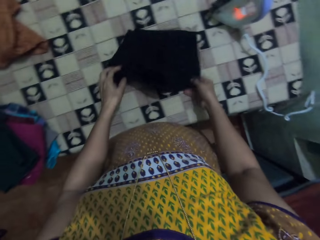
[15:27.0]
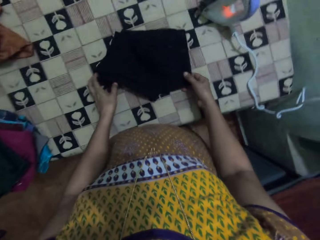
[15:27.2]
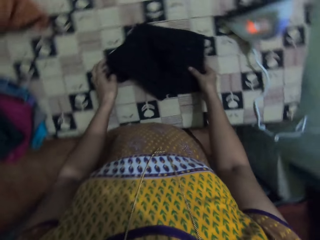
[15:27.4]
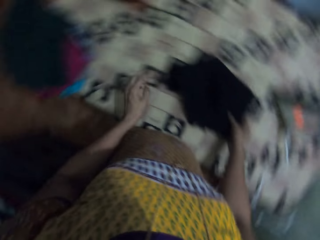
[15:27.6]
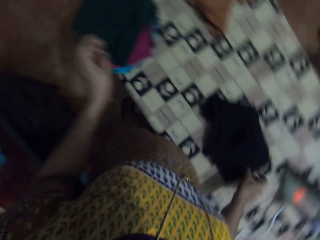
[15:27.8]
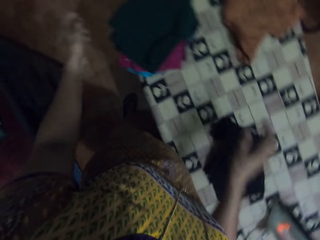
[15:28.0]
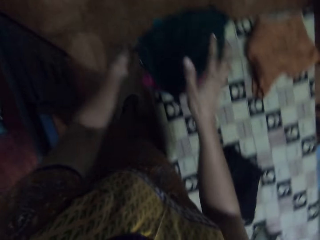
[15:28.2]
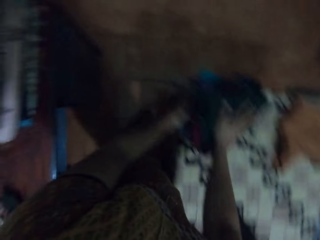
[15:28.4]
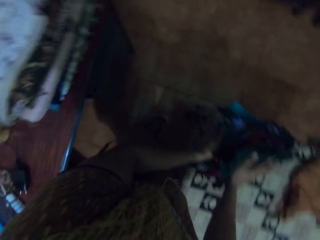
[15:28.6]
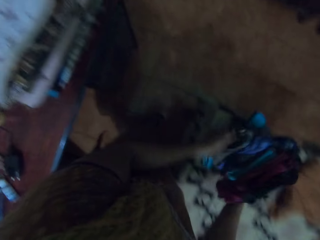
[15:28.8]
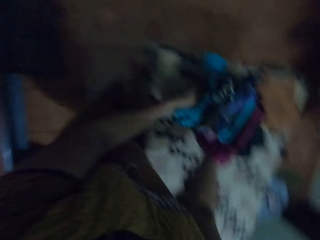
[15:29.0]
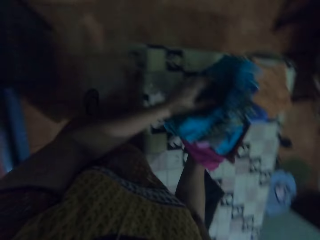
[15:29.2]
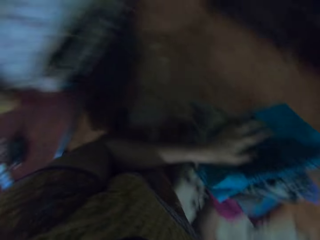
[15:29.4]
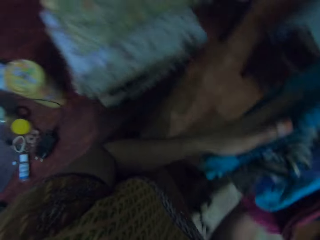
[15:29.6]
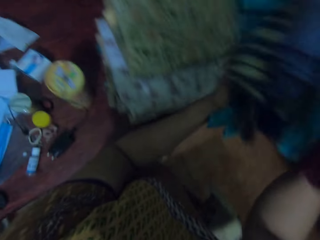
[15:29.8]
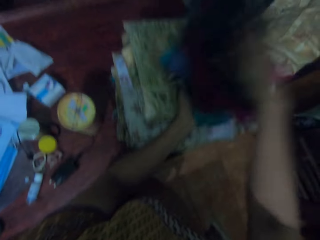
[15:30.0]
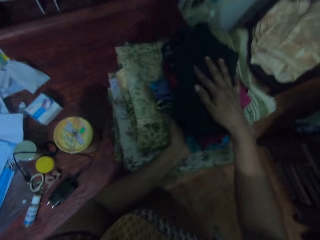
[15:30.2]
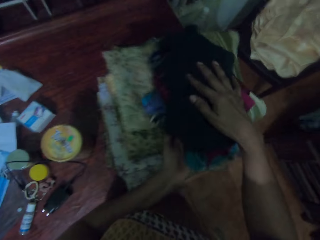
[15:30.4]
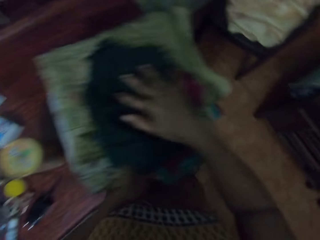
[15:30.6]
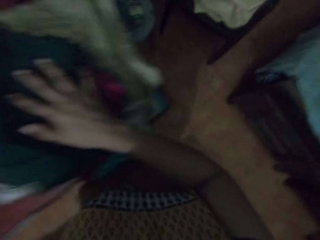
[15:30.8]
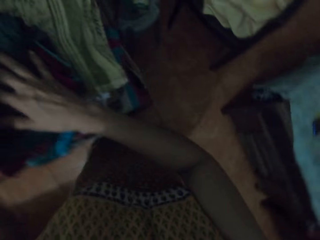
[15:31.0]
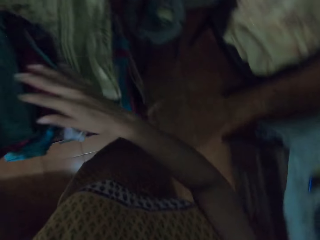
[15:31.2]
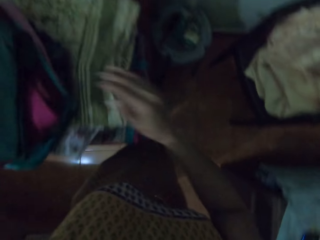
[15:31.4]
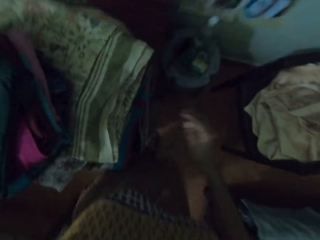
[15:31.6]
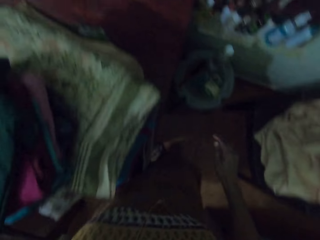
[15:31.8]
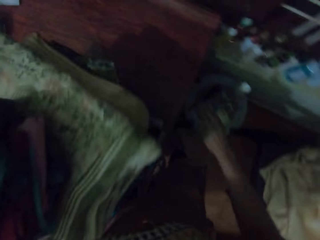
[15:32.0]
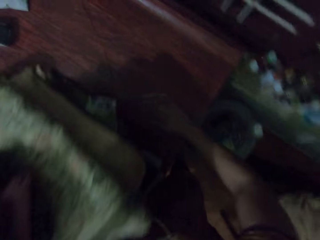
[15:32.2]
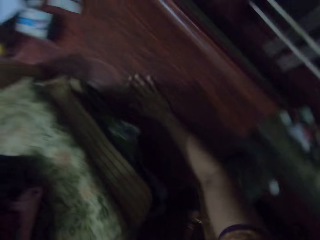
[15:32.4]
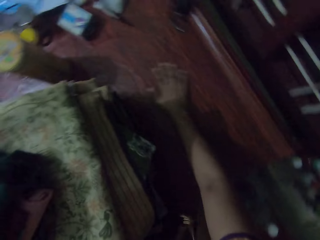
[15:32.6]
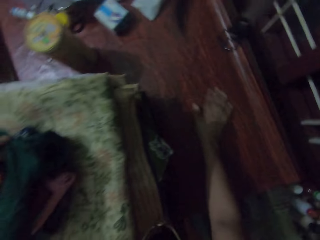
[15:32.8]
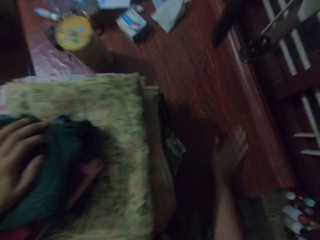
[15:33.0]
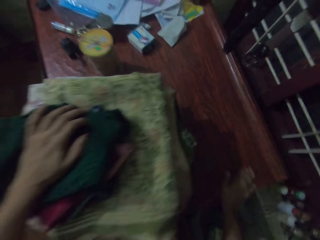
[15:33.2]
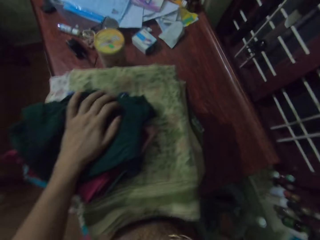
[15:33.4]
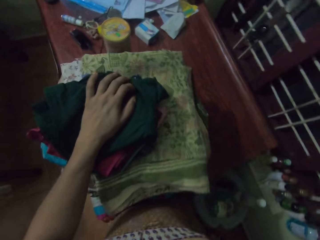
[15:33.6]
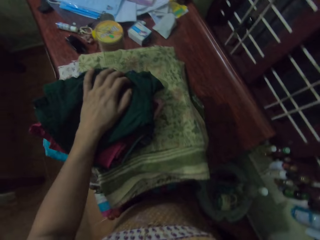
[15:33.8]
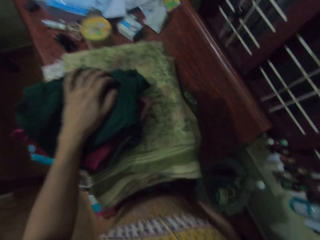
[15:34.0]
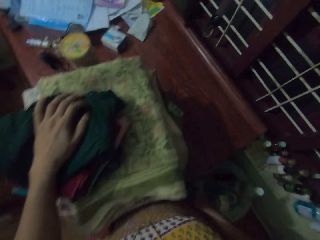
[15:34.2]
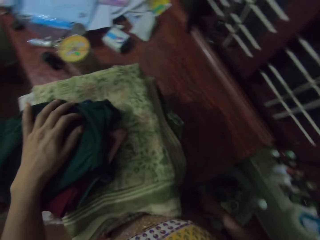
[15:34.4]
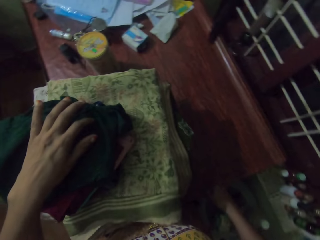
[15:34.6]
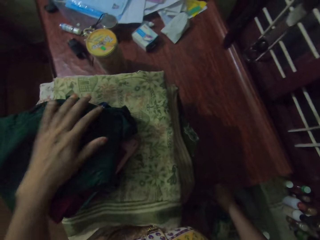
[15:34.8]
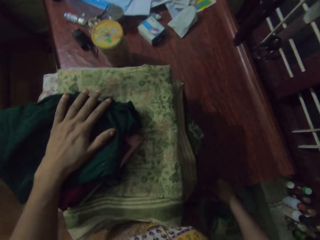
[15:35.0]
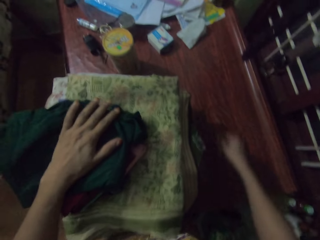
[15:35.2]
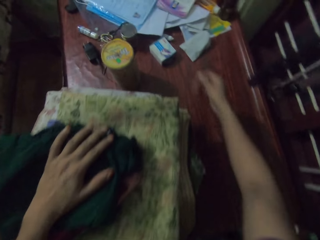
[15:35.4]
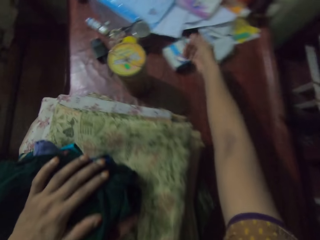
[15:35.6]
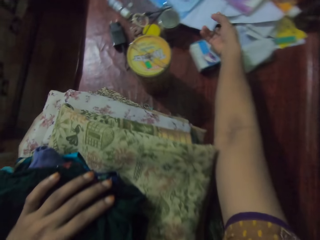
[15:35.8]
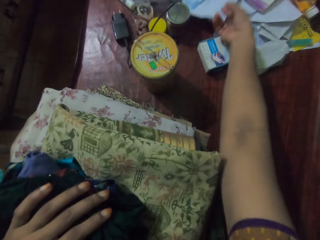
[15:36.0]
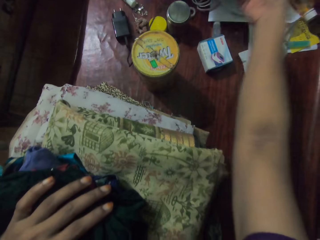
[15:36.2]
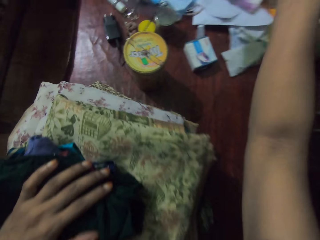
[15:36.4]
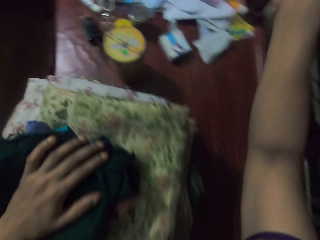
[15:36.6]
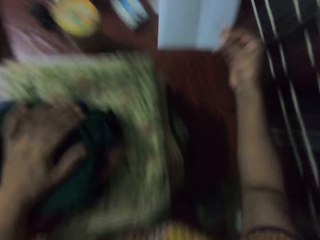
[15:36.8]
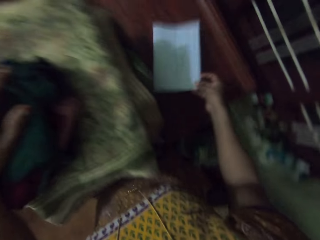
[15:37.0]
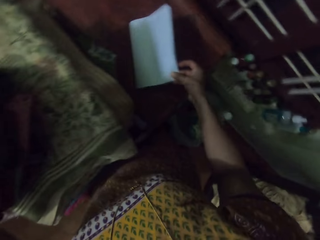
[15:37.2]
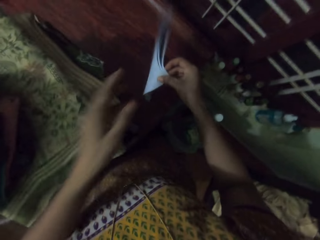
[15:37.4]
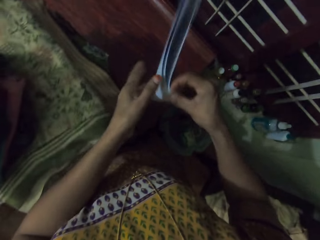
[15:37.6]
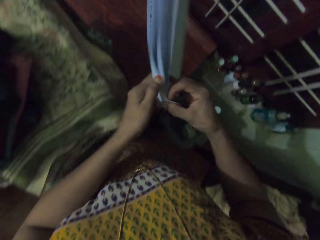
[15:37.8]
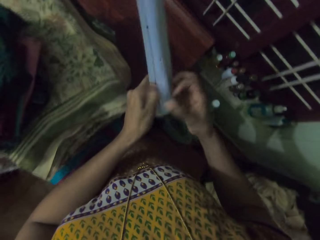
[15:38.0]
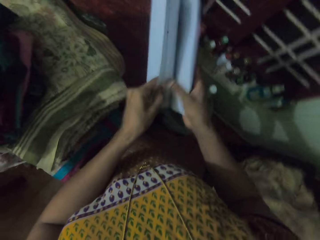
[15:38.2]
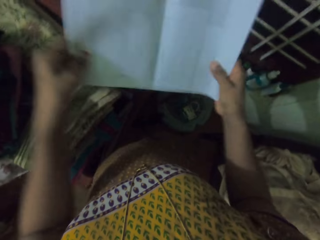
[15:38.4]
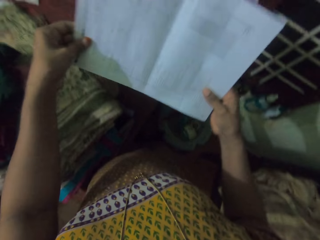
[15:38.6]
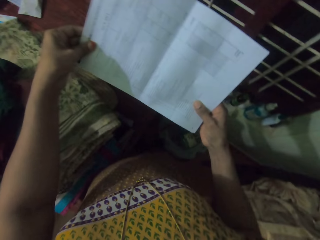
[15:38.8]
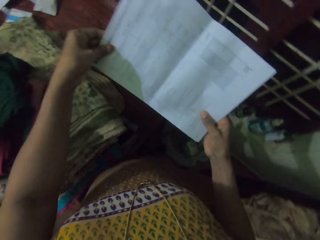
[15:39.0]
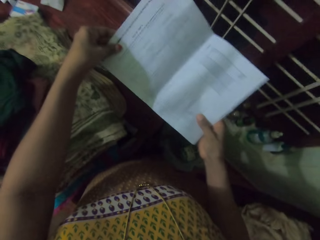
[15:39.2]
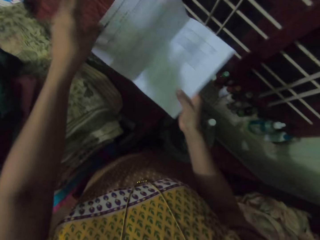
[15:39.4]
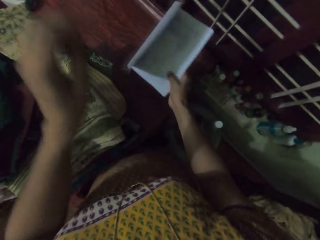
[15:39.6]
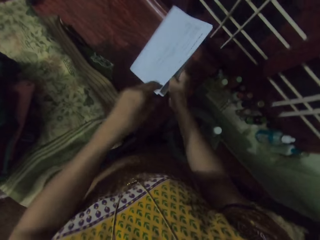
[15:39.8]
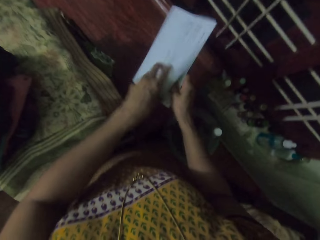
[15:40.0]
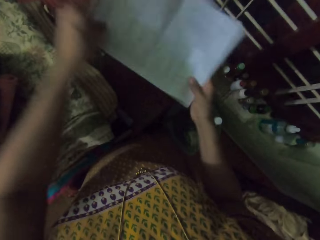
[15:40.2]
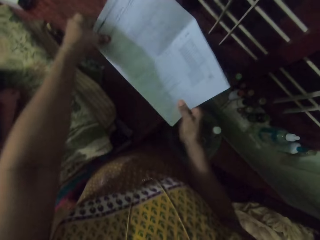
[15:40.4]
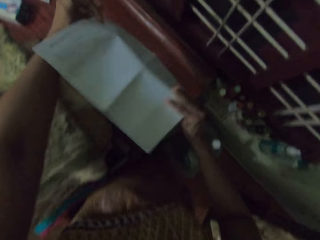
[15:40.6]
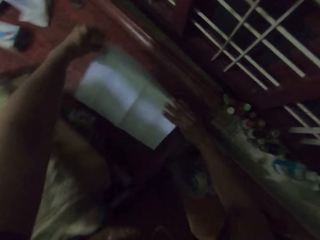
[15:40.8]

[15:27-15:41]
The camera wearer arranges the cloth on the table. They touch the cloth. They pick up the cloths. They put the folded cloths on top of other cloths. They move around. They wipe the table. They put the hand down. They lift up the hand. They take a paper. They put the paper on the table. They unfold the paper.

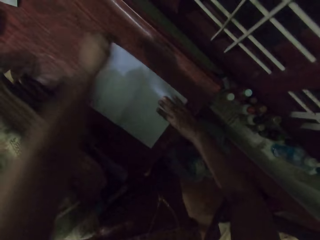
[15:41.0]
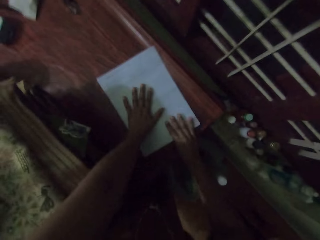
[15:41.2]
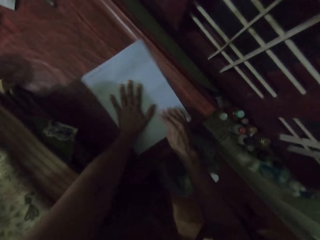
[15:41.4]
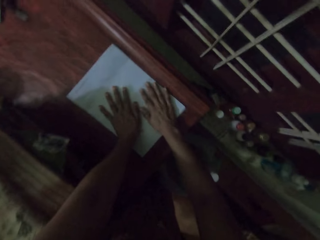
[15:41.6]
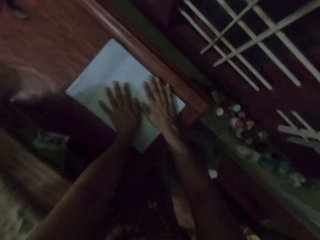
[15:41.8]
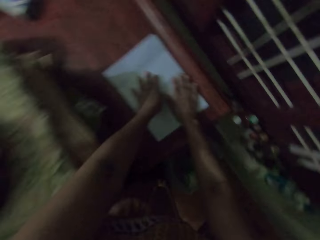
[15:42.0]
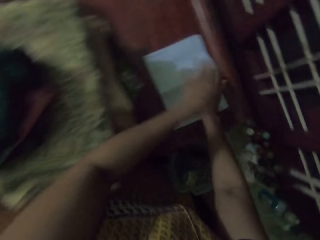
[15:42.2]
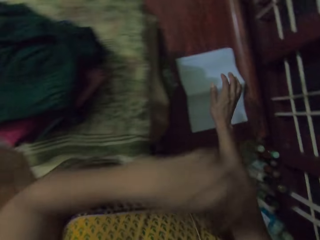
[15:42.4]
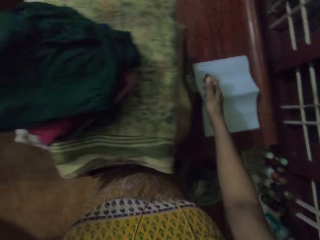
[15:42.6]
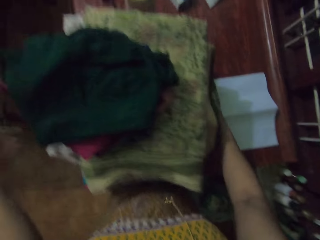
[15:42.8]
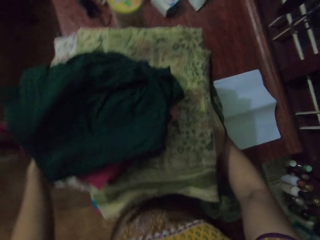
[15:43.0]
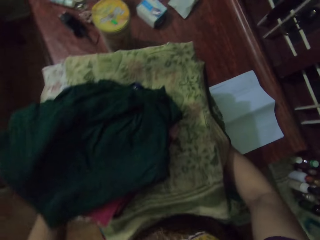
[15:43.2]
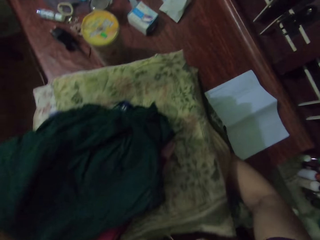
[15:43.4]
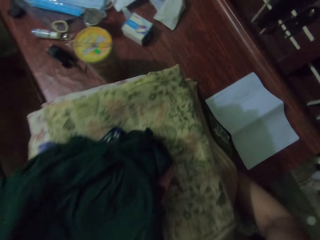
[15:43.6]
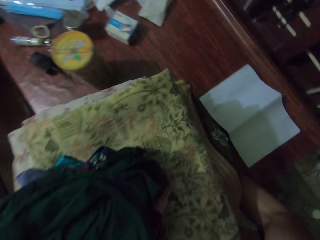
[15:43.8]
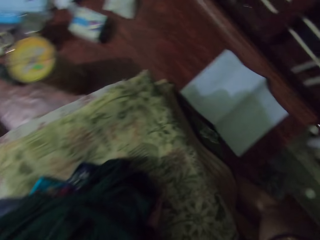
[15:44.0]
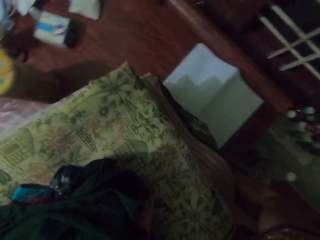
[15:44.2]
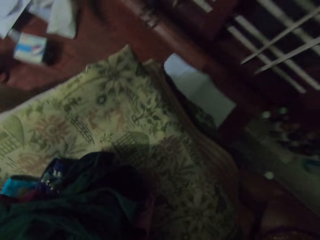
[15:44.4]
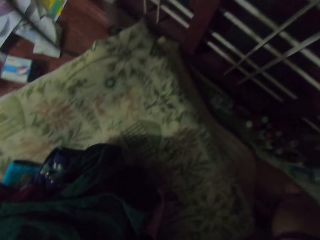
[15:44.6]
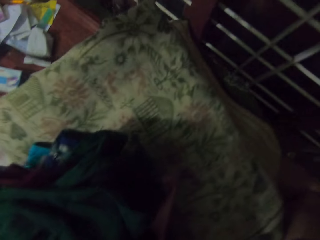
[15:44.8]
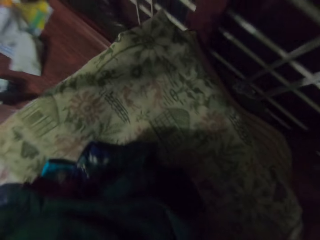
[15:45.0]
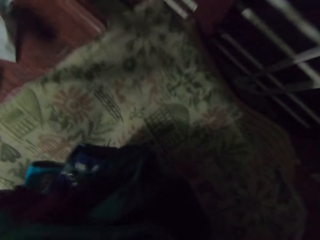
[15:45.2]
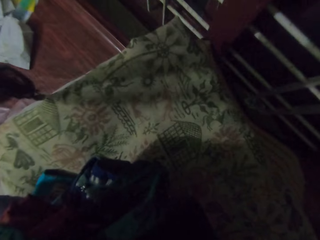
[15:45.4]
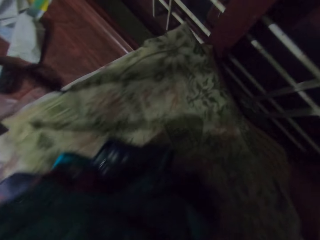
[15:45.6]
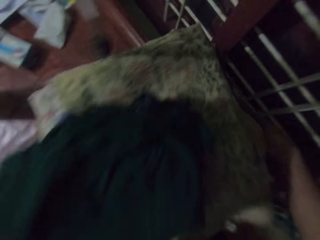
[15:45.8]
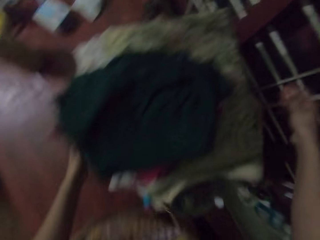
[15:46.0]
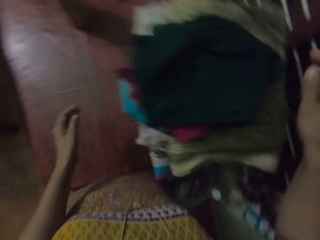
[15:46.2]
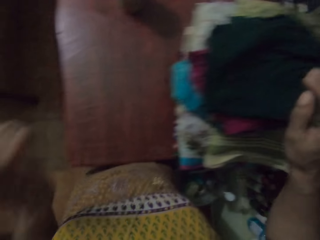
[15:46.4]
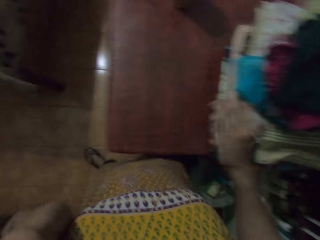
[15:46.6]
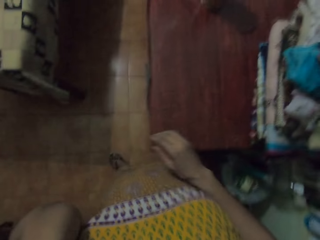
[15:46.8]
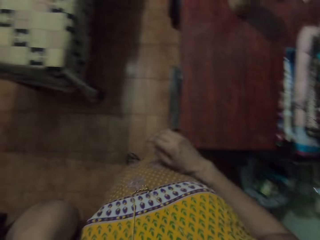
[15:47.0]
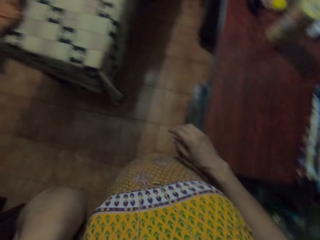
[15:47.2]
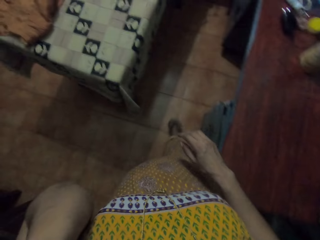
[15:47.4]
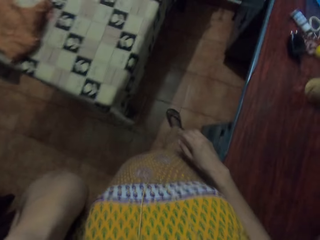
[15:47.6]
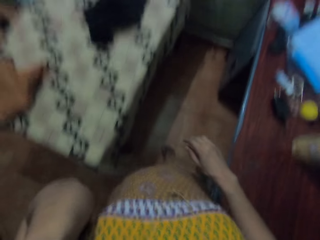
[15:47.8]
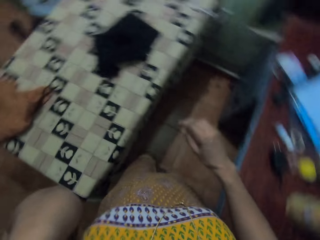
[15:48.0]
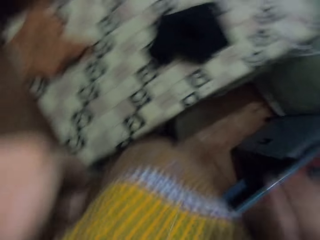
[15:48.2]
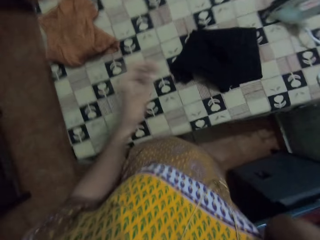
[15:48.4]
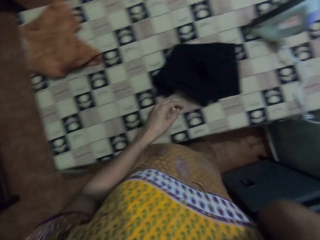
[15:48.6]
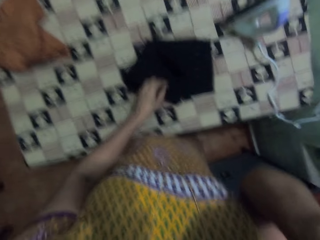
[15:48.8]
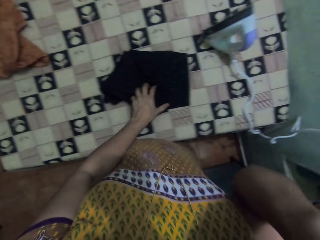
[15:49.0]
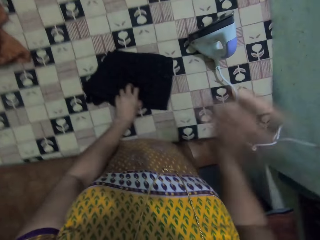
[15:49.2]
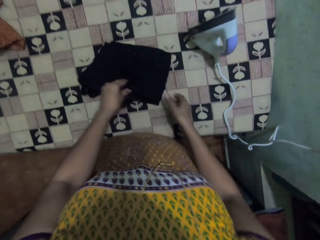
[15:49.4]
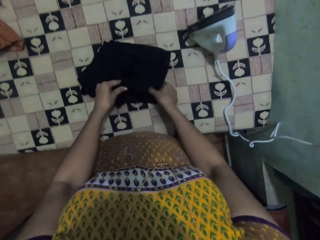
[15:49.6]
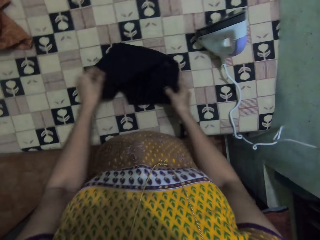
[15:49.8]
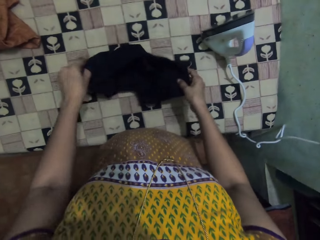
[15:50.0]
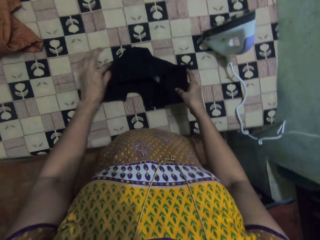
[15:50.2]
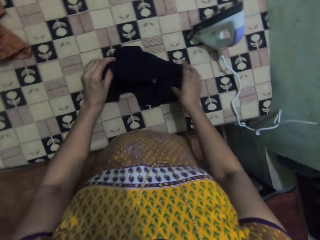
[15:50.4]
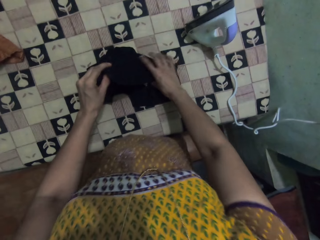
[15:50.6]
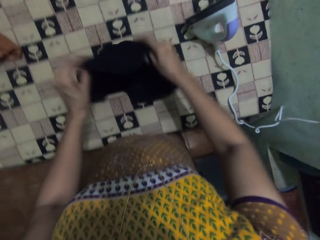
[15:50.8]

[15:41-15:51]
The camera wearer spreads the paper on the table. They put the paper on the table. They lift the bundle of cloths. They put the bundle of cloths on top of the paper. They lift up the hand. They walk around the room. They pick up the cloth from the table. They touch the cloth.
